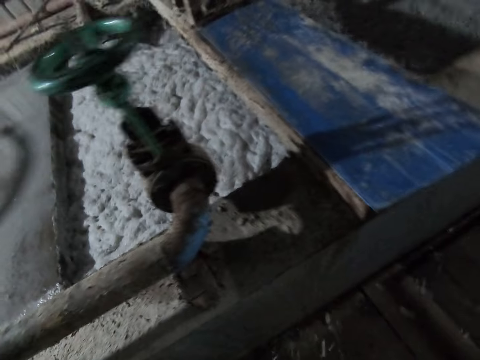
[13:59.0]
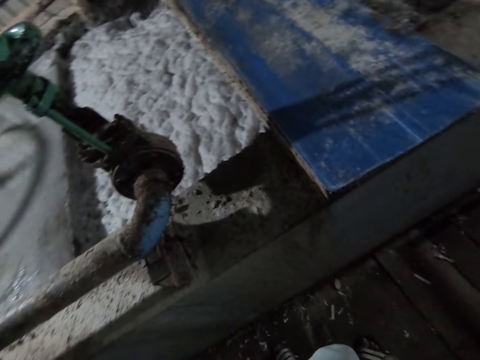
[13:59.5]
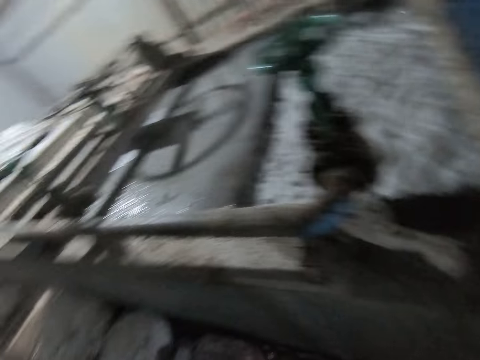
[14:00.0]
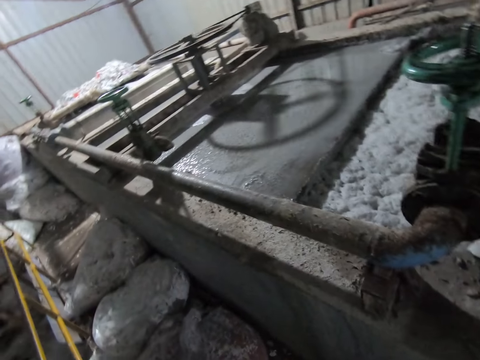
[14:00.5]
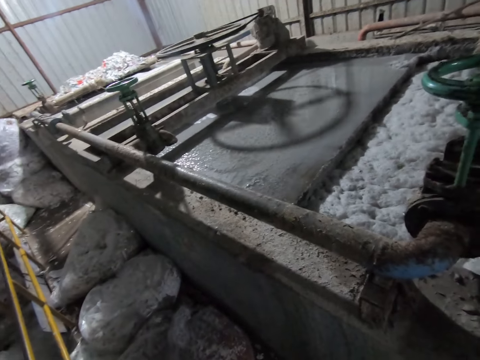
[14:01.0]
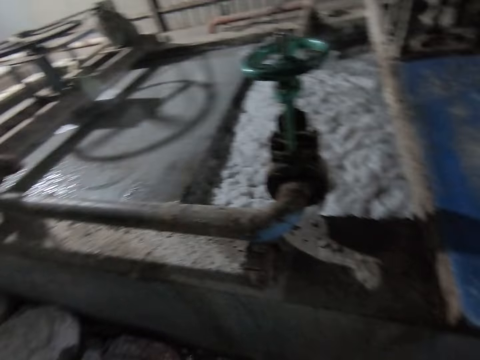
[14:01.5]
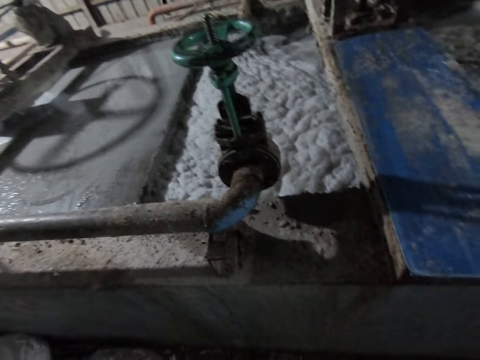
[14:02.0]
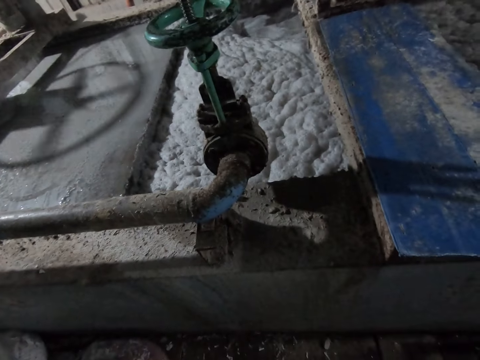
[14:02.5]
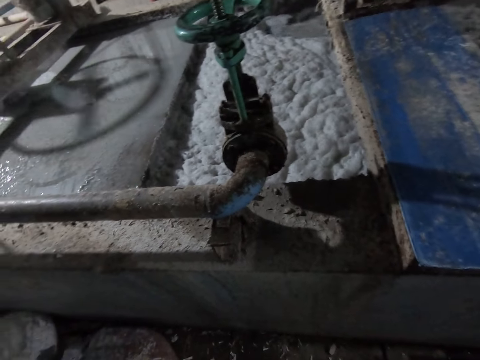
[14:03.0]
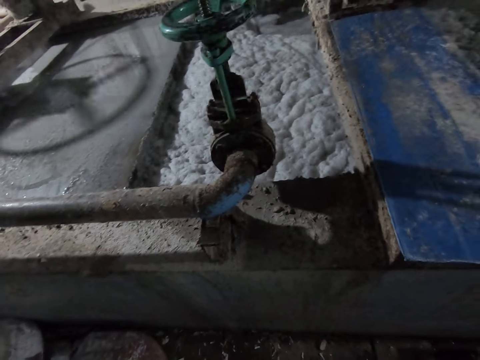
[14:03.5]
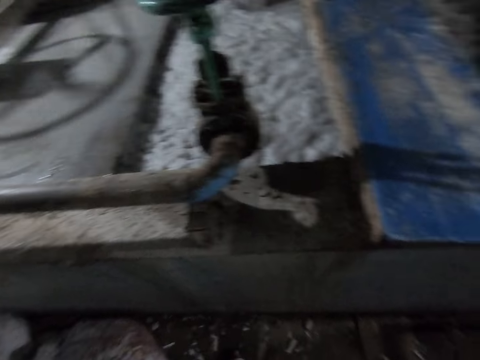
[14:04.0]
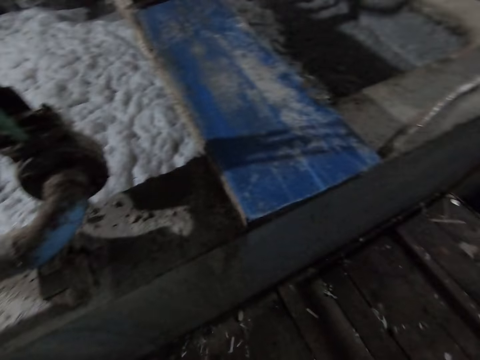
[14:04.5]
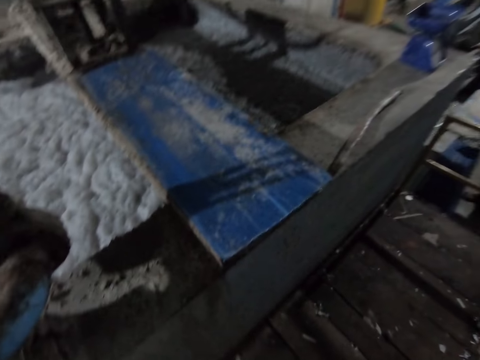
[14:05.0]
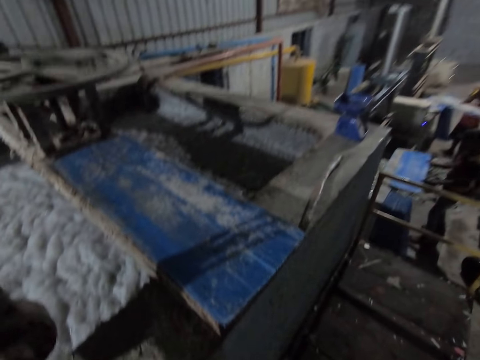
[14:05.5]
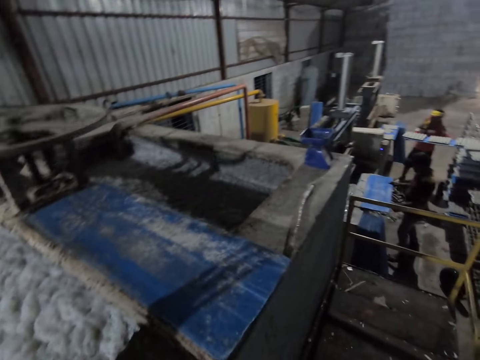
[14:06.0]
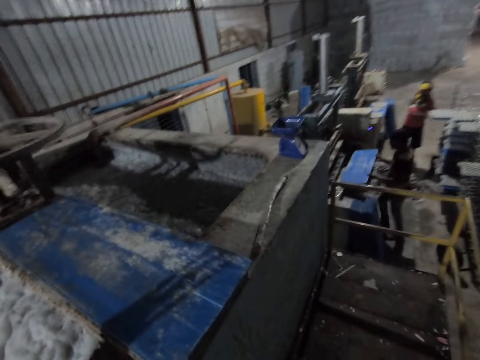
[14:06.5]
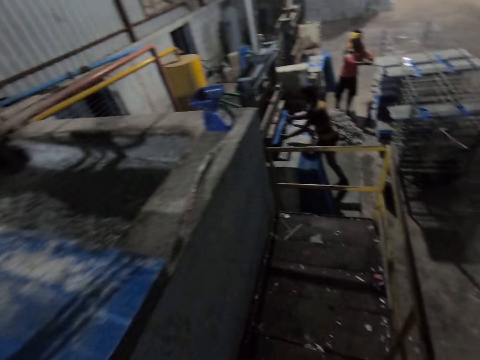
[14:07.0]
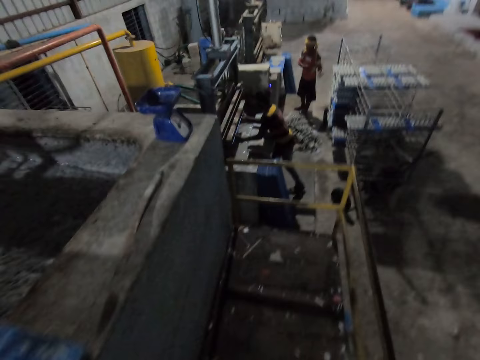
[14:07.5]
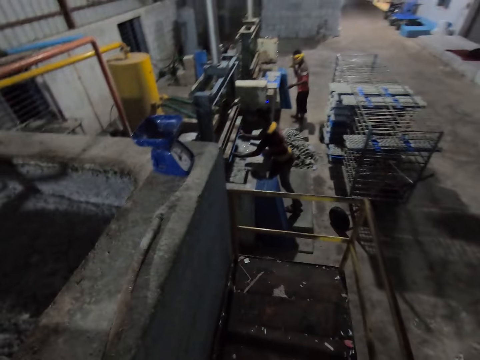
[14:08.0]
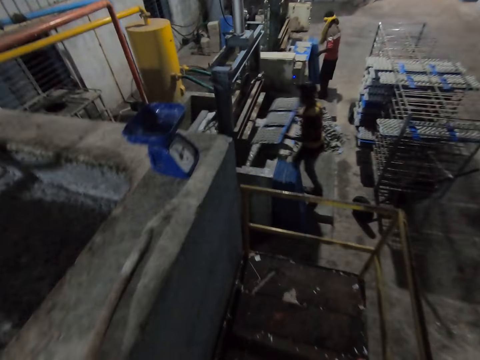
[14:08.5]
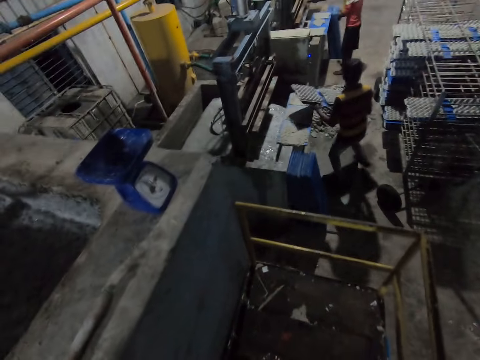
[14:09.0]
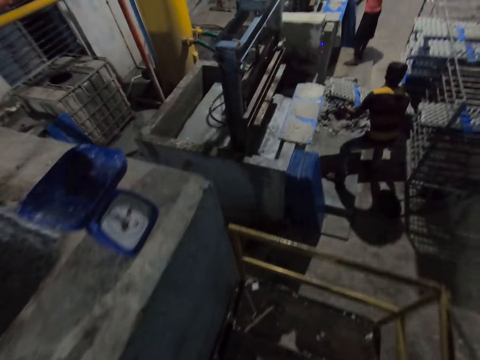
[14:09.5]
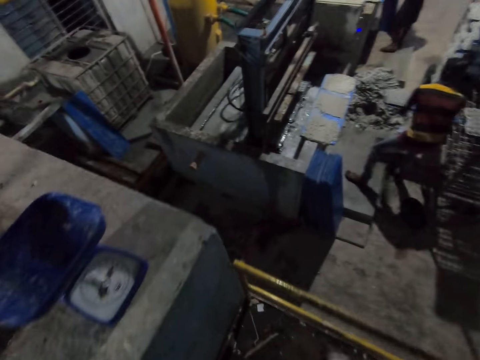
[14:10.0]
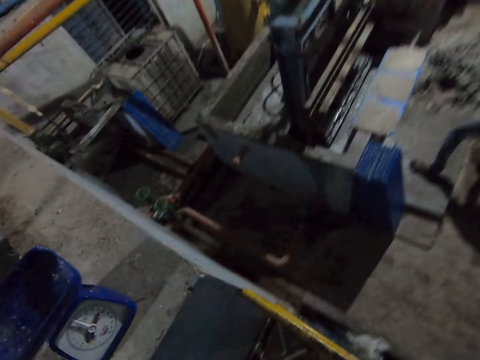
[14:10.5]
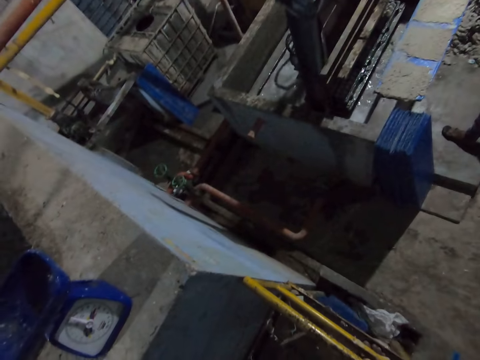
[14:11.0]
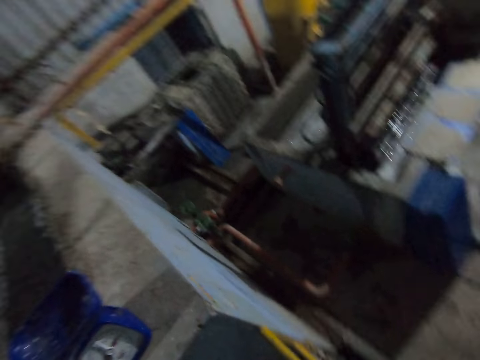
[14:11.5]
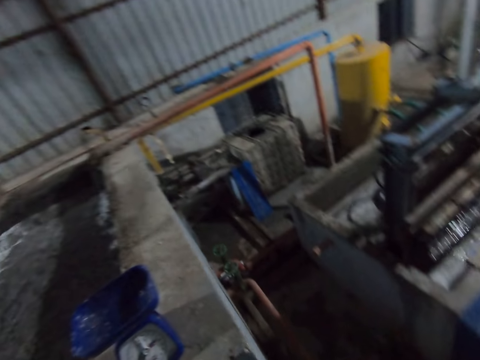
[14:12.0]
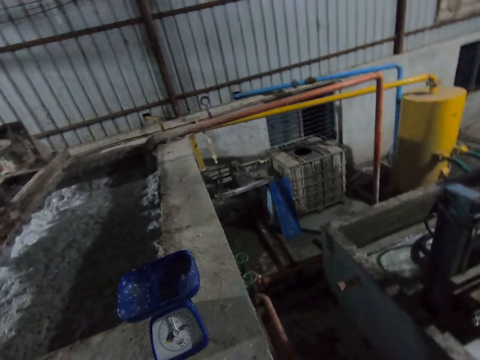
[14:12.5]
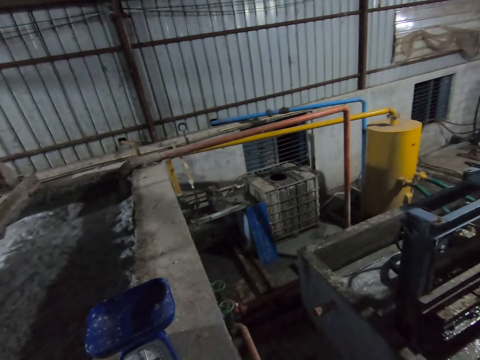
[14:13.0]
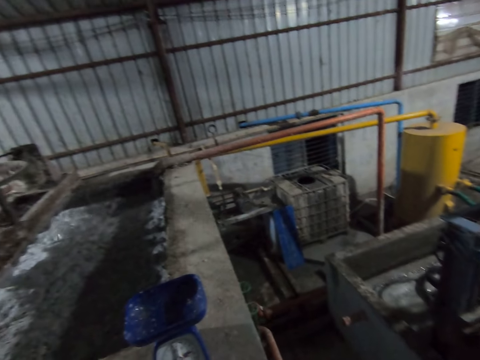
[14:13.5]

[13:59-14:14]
The camera wearer moves. They look around. A man drops a polypropylene plastic in his hands on a concrete block. Another man slides a polypropylene plastic with egg cartons in his hands on the rack. The first man places the polypropylene plastic in his hands in an egg pulp machine and takes the polypropylene plastic with egg cartons from the egg pulp machine with his hands. The other man picks a polypropylene plastic from the ground with both hands and slides the polypropylene plastic with egg cartons in his hands on the rack.

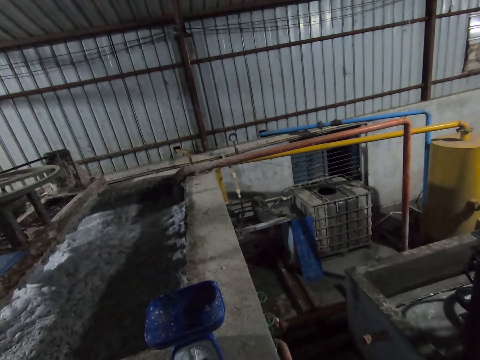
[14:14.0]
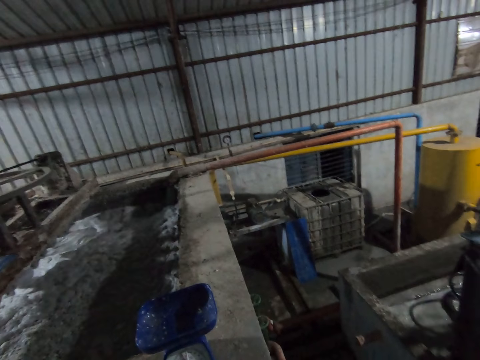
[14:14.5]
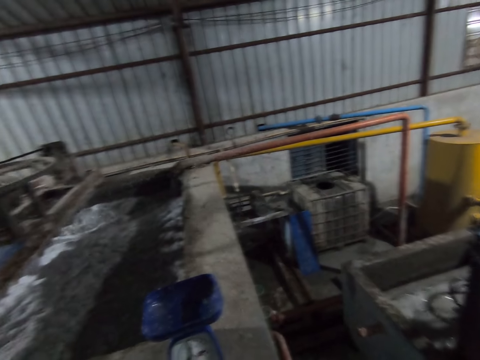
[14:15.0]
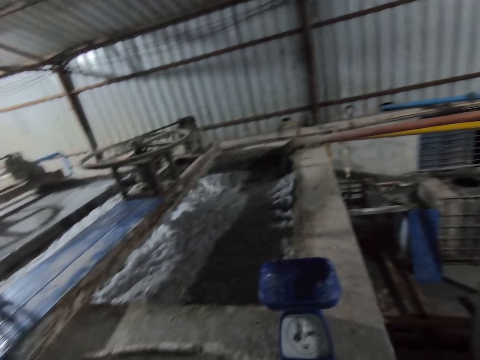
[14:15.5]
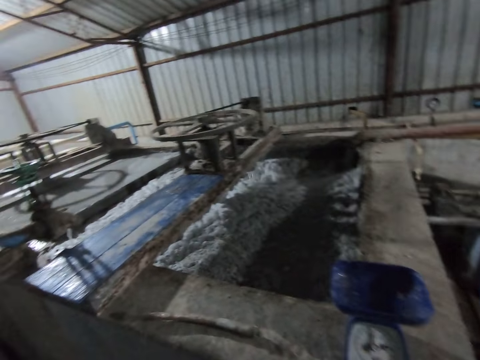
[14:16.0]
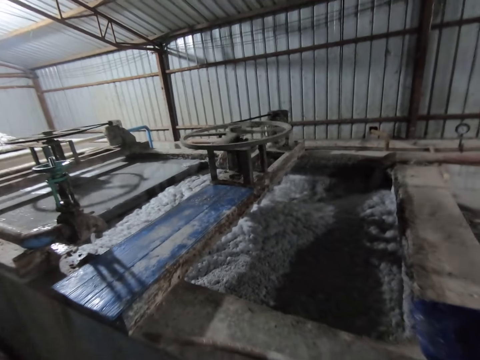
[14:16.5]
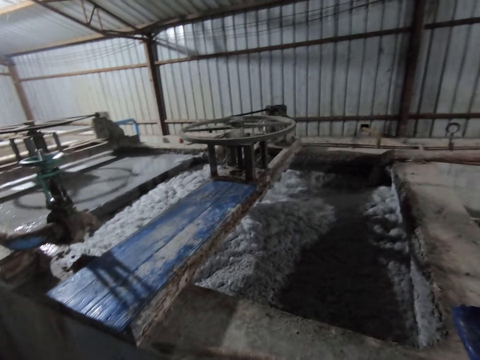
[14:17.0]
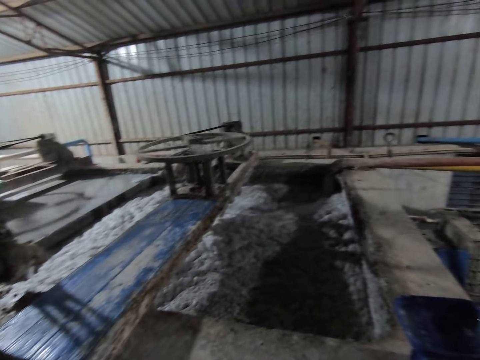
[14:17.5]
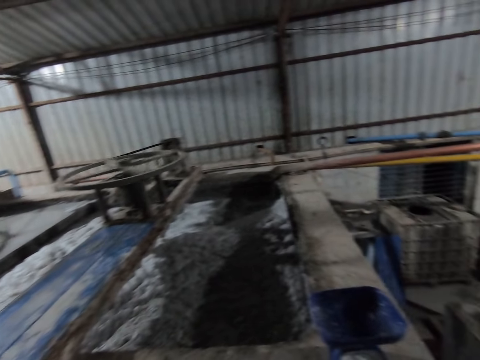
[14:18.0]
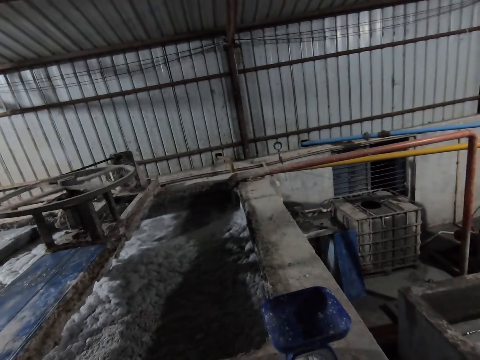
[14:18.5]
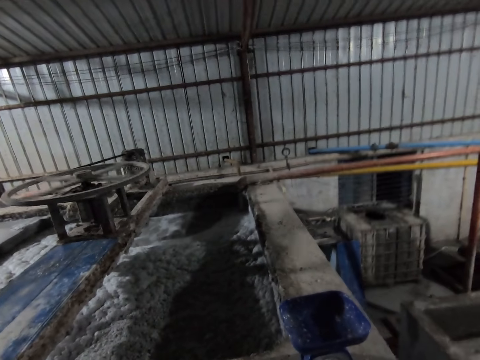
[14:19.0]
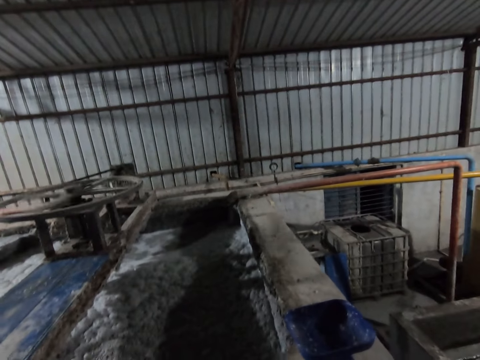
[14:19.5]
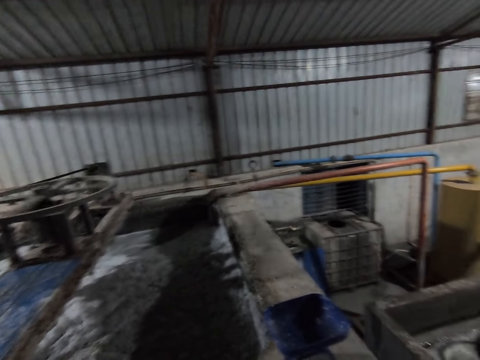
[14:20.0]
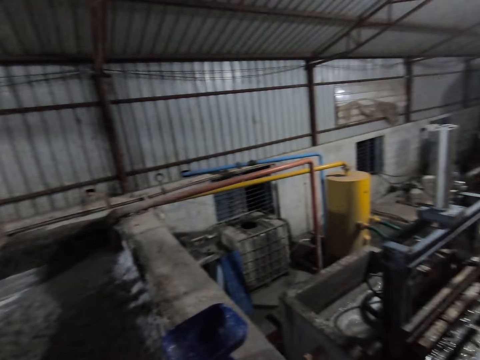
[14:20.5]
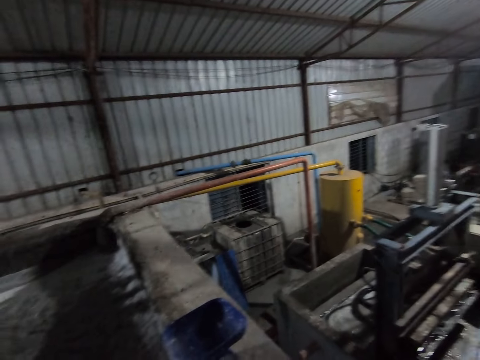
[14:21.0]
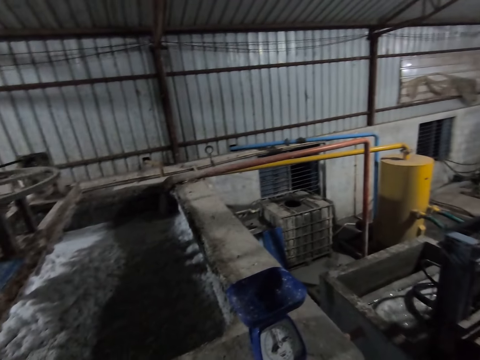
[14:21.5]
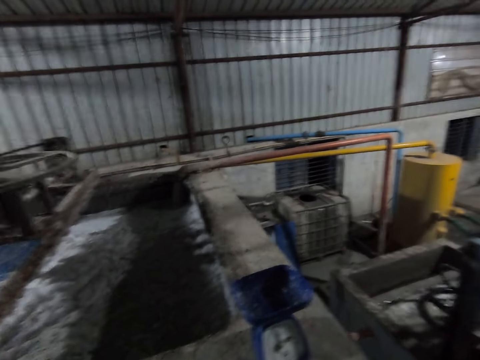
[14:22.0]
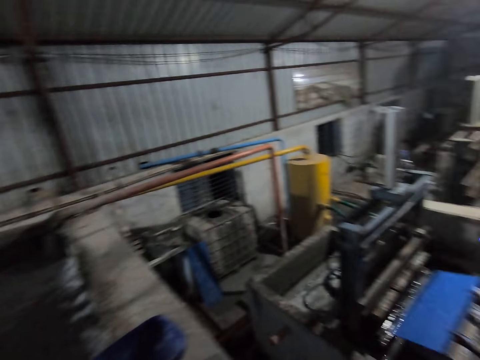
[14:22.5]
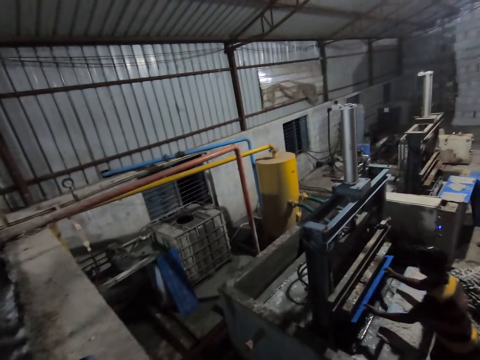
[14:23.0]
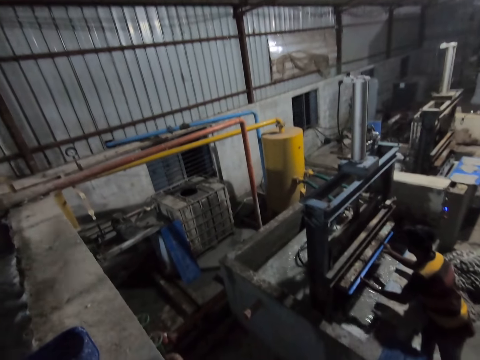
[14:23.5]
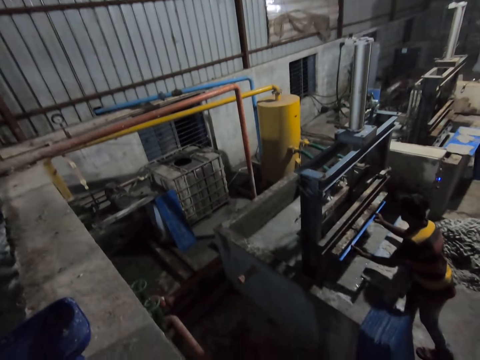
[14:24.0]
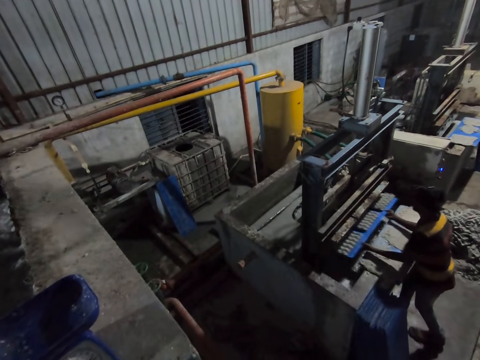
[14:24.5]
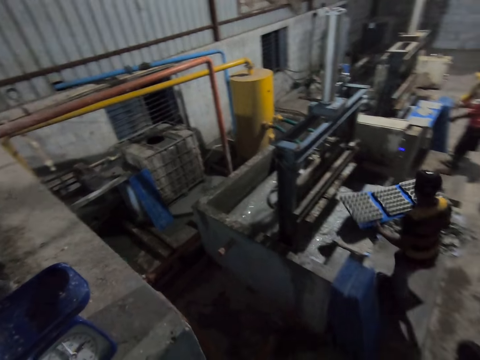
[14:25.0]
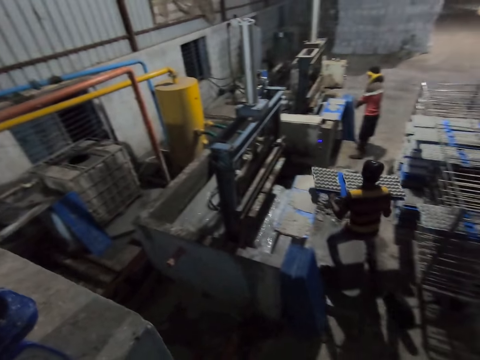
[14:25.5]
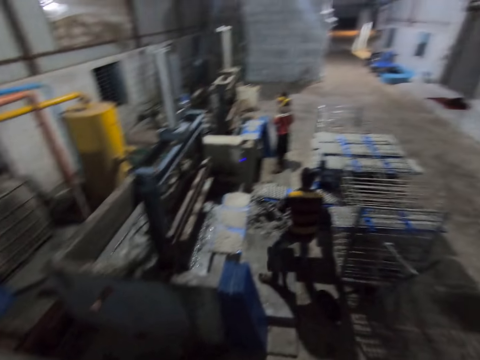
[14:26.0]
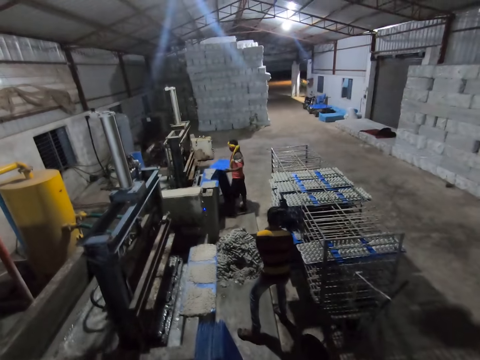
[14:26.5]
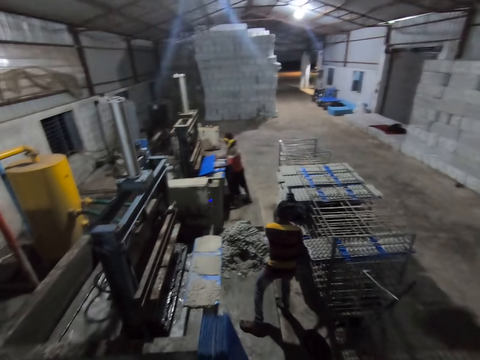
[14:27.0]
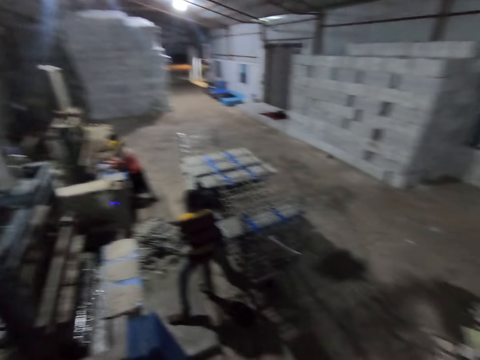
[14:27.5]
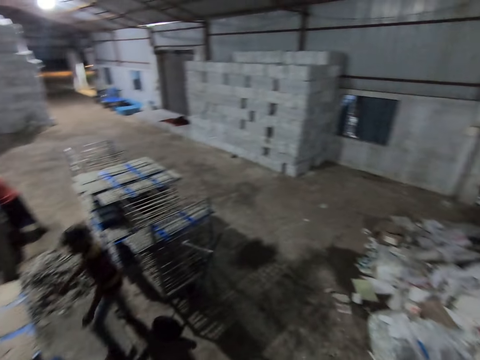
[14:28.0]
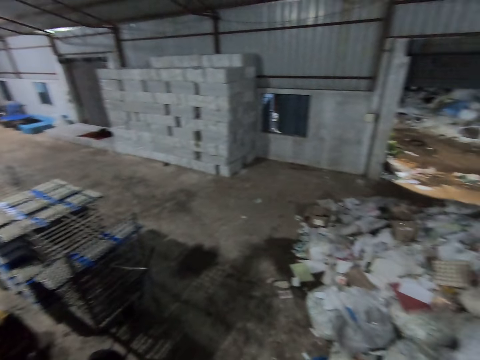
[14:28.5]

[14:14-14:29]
A man places a polypropylene plastic in his hands in the egg pulp machine and takes the polypropylene plastic with egg cartons from the egg pulp machine with his hands. Another man picks a polypropylene plastic from the ground with his hands. The first man slides the polypropylene plastic with egg cartons in his hands on the rack. The other man places the polypropylene plastic in his hands in the egg pulp machine.
